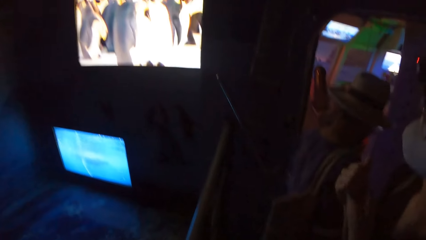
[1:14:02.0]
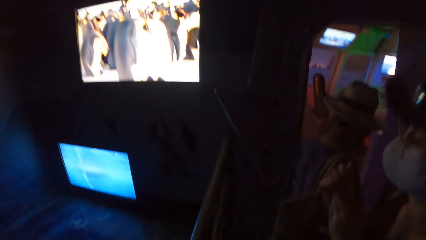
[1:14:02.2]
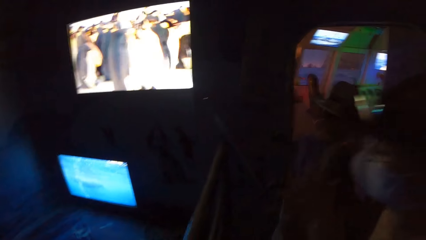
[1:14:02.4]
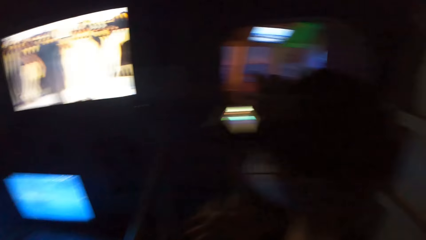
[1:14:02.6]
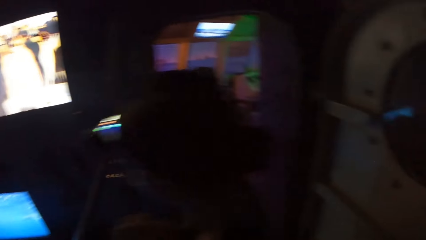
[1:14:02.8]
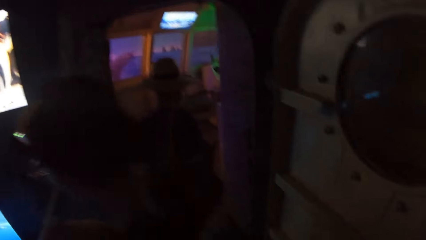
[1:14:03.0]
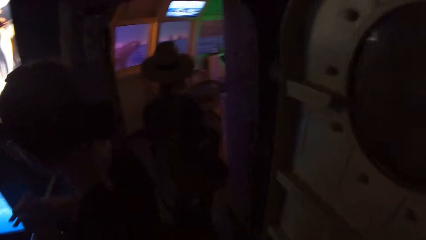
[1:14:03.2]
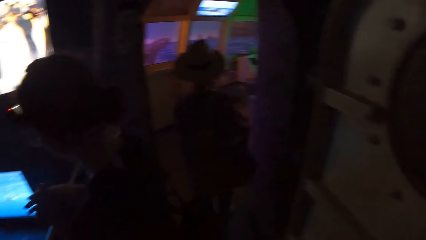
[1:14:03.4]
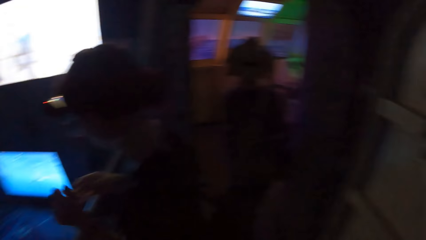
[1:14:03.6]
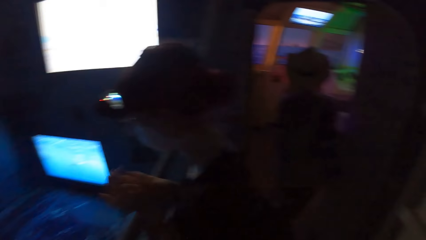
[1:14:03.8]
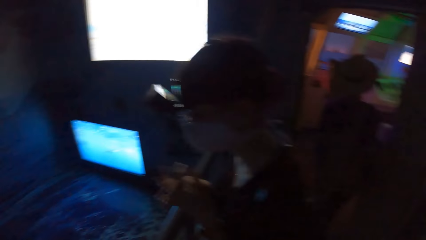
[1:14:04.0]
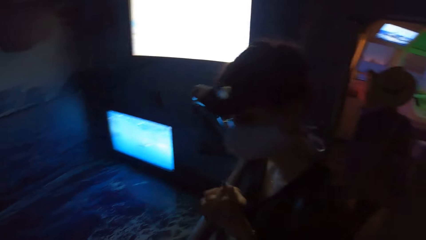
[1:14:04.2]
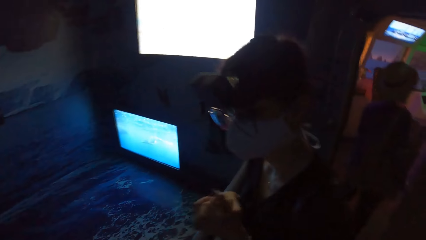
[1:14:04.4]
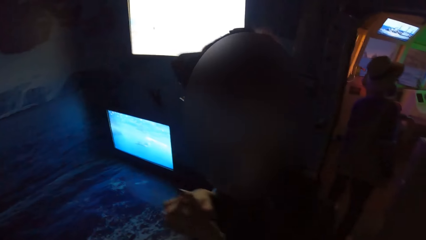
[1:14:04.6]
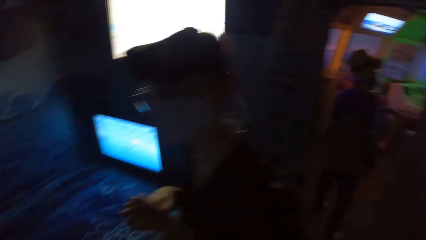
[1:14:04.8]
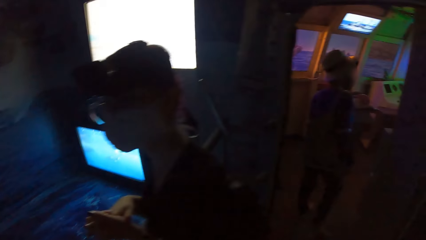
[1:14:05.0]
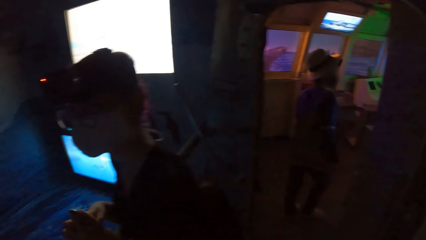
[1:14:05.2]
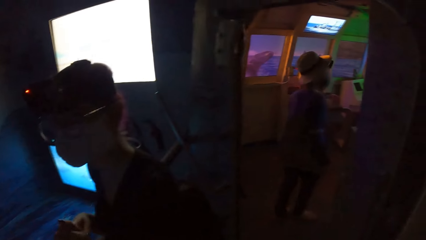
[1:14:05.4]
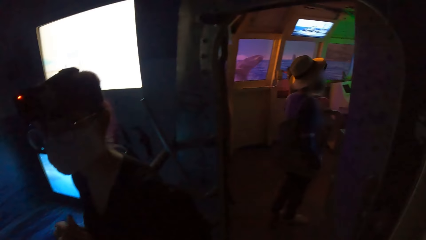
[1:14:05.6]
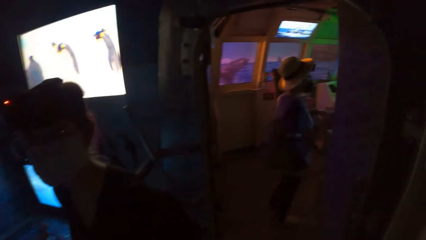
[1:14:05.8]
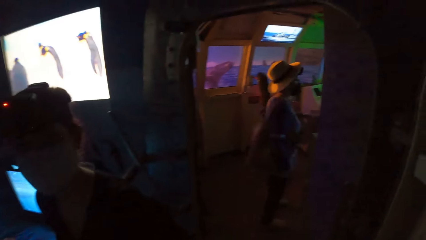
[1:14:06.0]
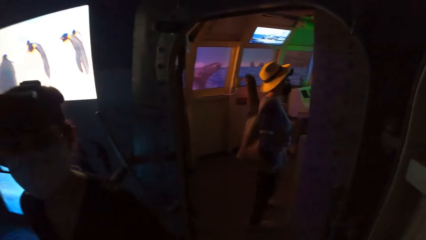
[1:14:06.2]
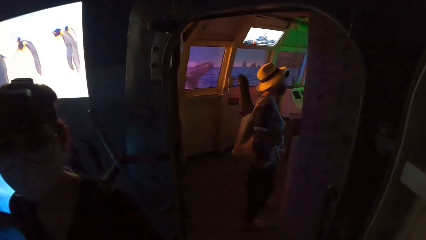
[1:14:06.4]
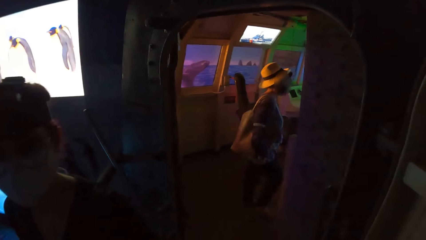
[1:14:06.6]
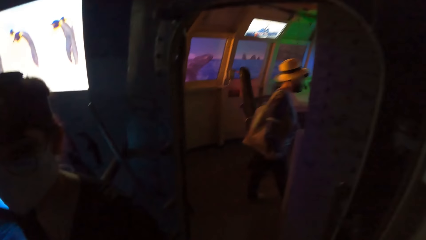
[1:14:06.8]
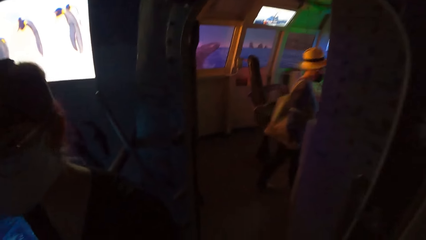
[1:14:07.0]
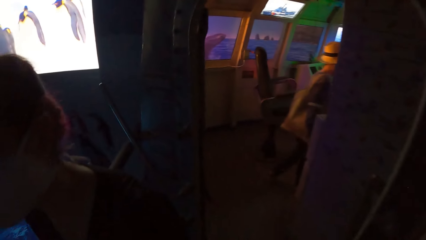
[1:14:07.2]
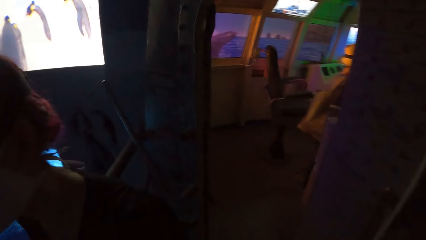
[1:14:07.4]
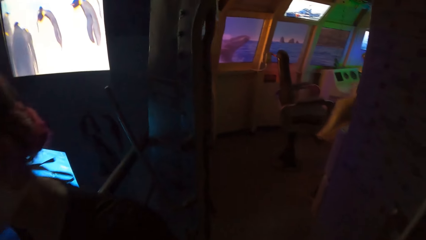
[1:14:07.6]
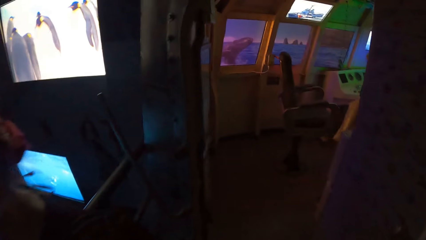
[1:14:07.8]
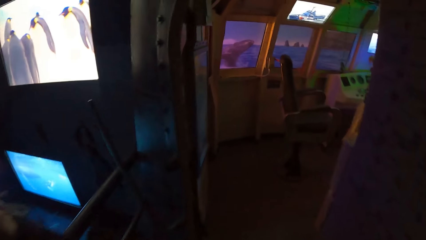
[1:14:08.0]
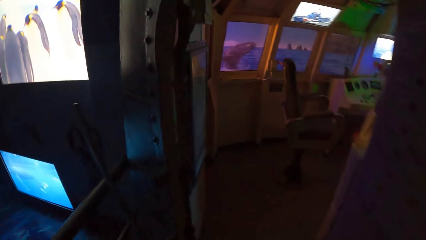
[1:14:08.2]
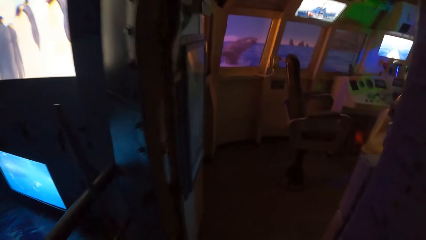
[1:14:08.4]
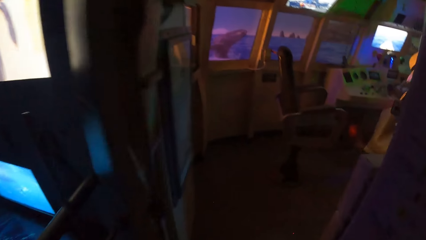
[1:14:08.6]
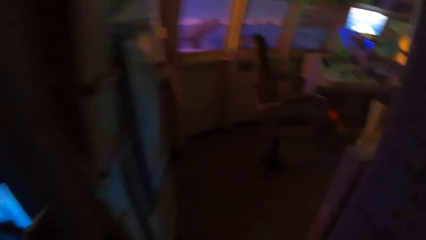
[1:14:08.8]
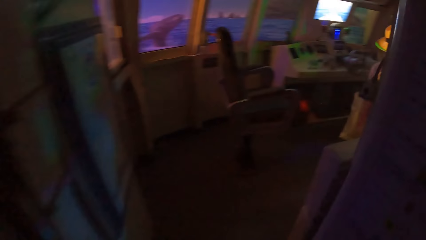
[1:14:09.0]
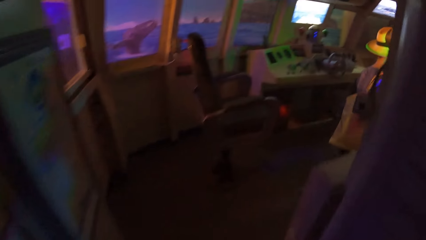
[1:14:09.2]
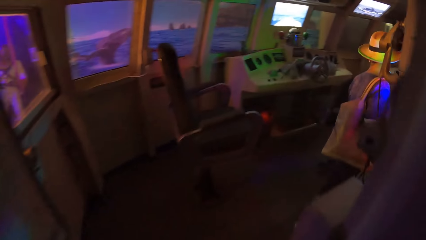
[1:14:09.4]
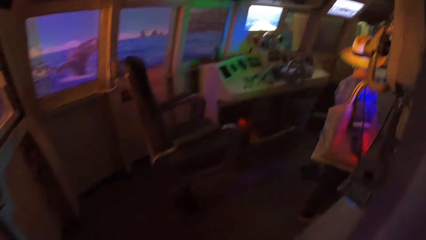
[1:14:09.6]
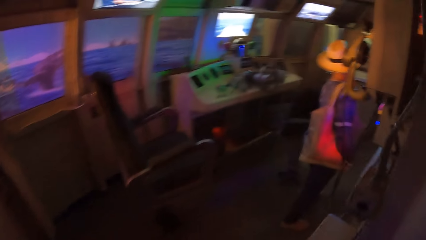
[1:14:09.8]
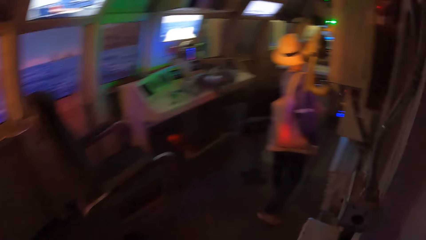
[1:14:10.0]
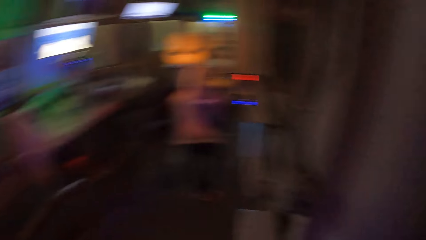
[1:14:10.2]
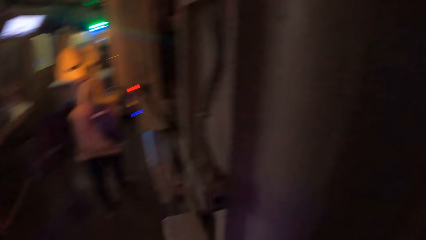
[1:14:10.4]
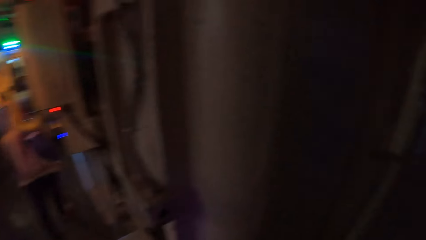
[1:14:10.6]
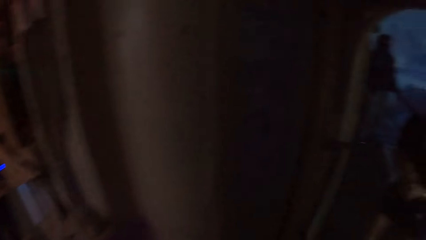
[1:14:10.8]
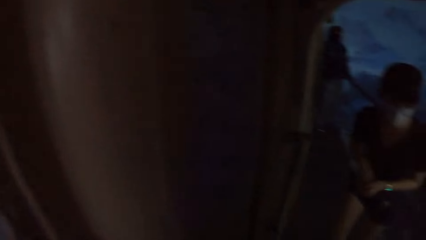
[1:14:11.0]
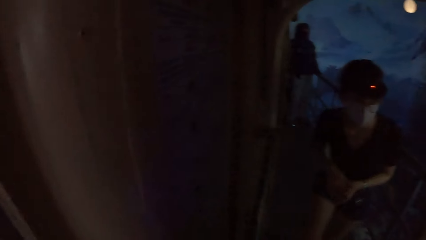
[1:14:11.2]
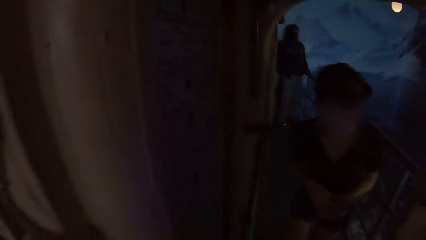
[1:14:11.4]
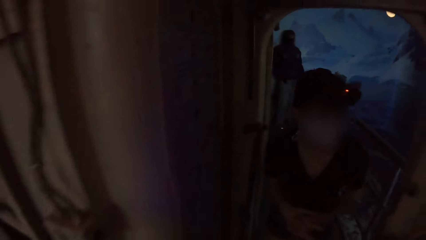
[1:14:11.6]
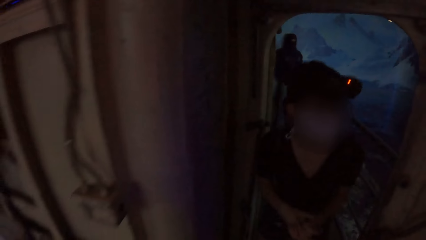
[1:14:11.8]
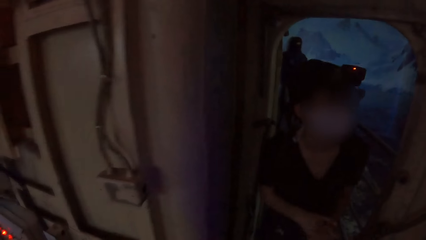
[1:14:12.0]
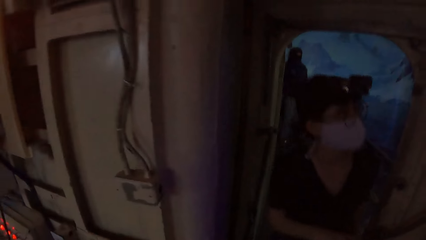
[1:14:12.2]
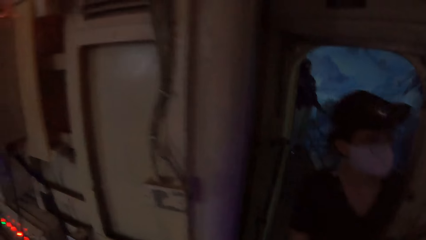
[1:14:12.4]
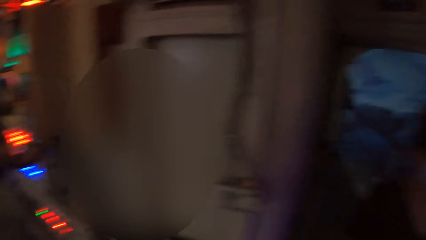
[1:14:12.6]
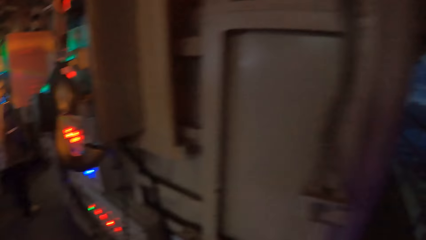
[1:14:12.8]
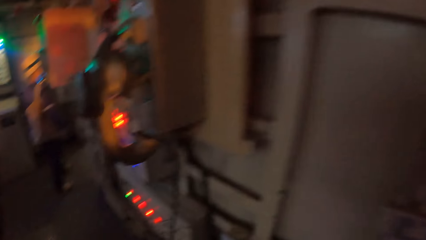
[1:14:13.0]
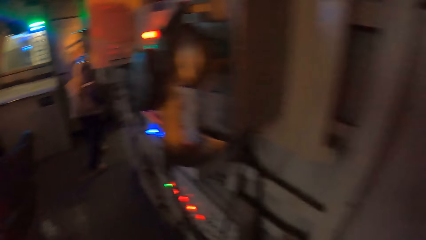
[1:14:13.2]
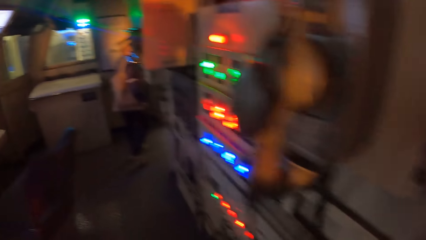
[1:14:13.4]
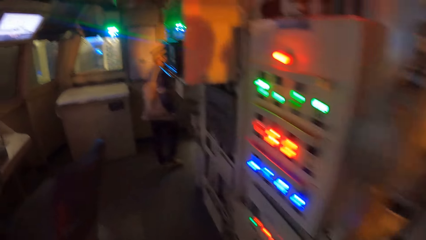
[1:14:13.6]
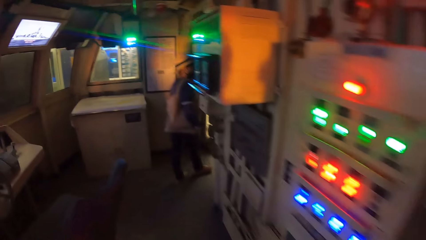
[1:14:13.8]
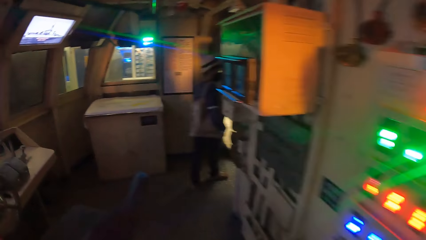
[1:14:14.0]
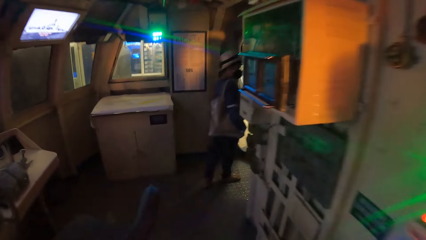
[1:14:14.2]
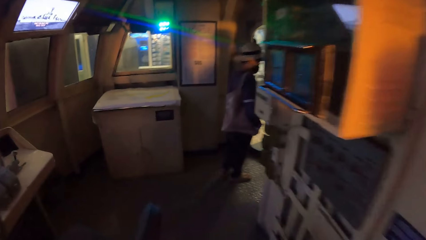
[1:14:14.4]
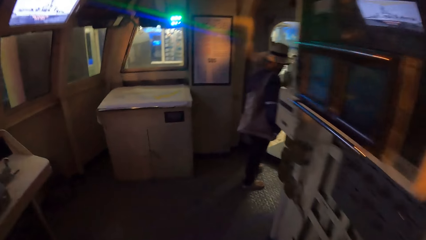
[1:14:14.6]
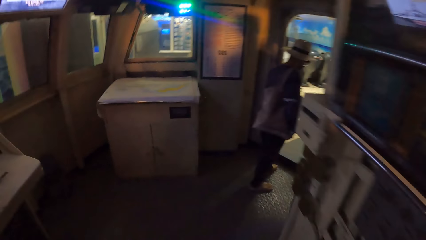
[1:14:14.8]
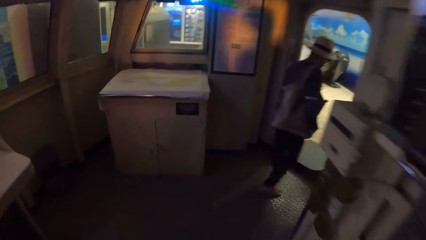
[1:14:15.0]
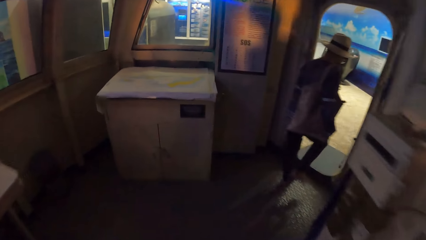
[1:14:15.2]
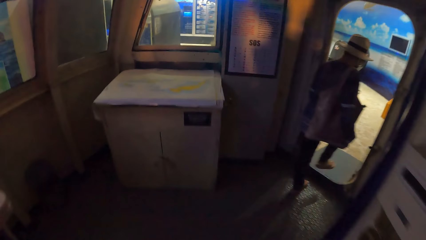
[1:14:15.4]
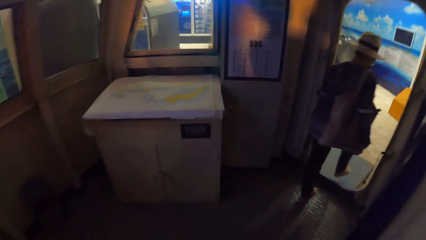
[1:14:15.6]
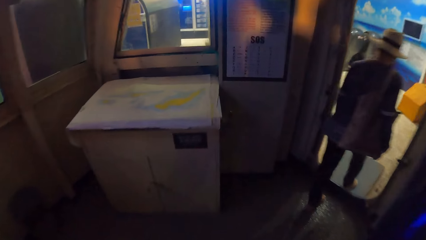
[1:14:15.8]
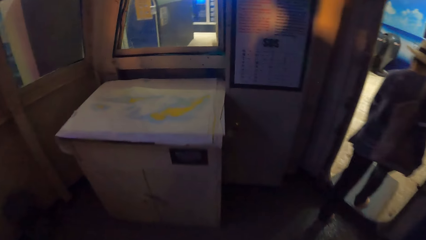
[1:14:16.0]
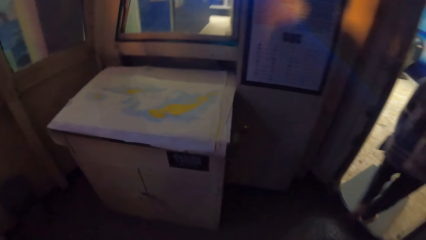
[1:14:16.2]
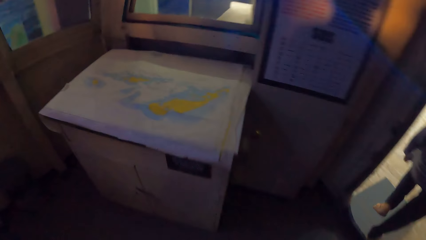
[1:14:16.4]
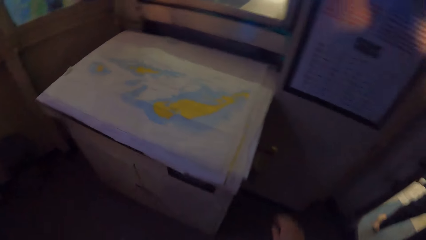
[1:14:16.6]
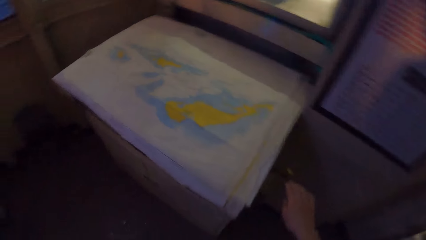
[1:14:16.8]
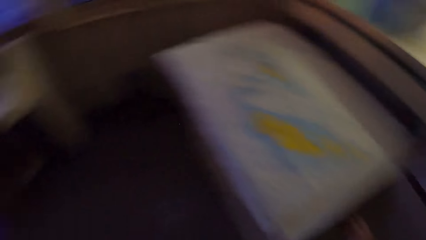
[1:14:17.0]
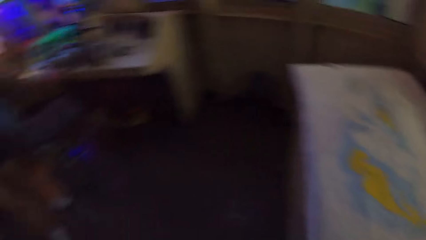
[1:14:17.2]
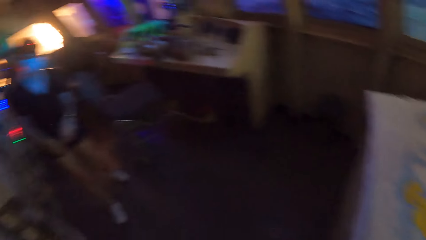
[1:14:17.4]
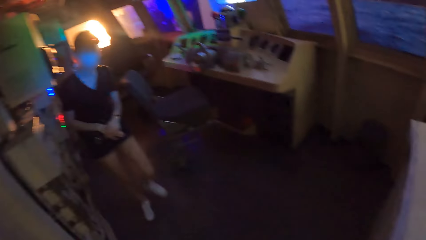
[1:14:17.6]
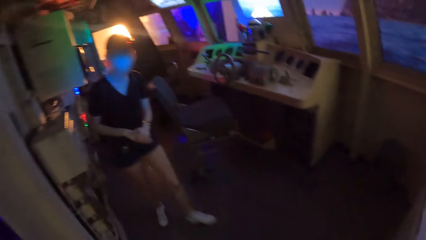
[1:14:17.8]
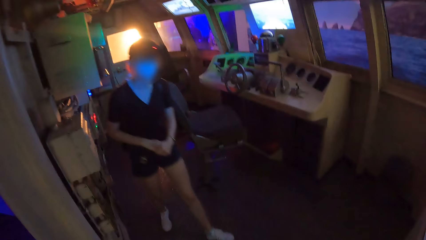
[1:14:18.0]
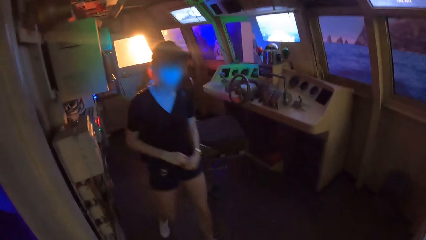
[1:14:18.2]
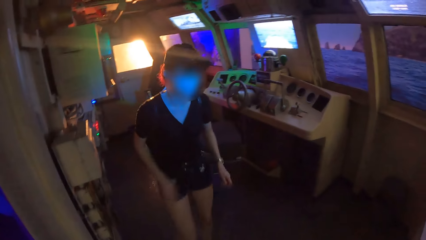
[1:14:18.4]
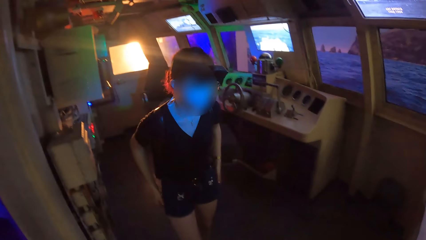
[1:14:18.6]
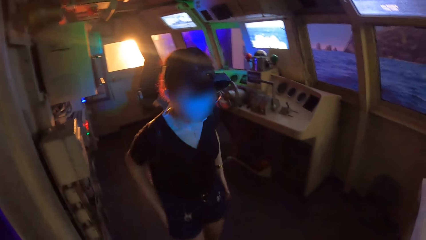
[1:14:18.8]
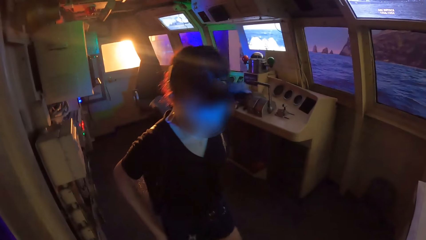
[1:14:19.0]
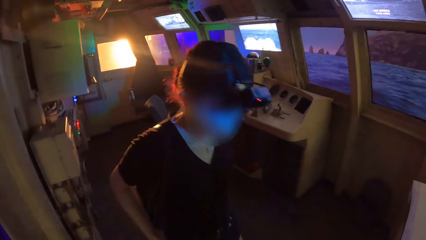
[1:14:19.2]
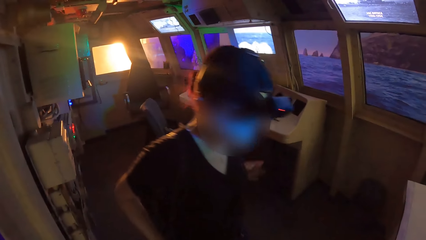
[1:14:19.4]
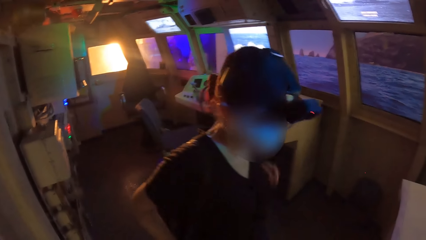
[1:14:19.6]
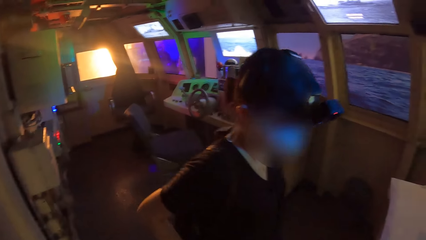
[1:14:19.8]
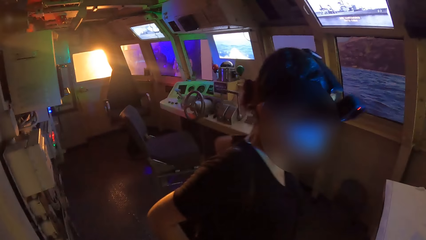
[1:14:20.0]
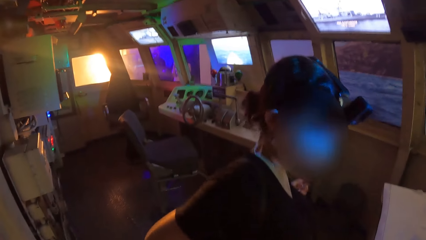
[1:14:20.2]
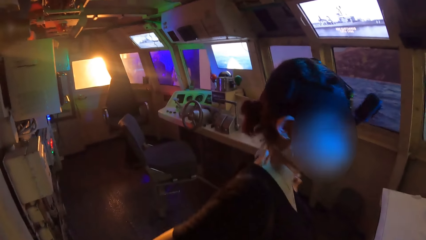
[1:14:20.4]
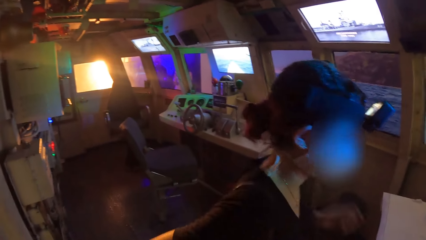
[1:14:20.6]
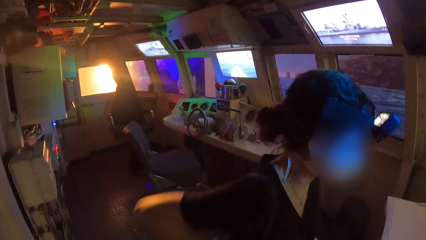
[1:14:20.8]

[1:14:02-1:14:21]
The woman walks into the control cabin. The camera wearer walks into the control cabin. Another woman walks into the control cabin. The first woman walks out of the control cabin. The camera wearer holds the lever on the chart table with his right hand. He looks around a person. The other woman removes her left hand from a backpack on her back.
